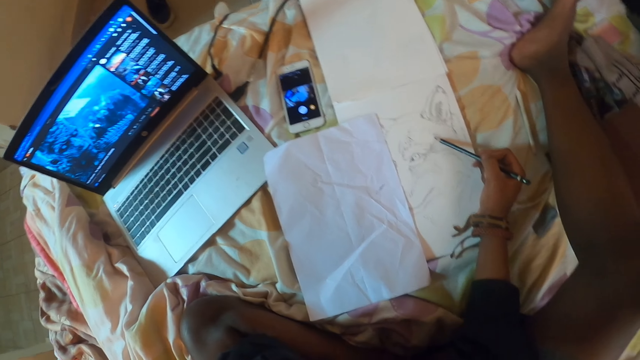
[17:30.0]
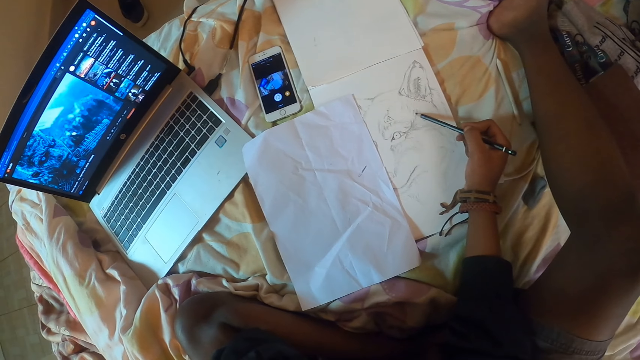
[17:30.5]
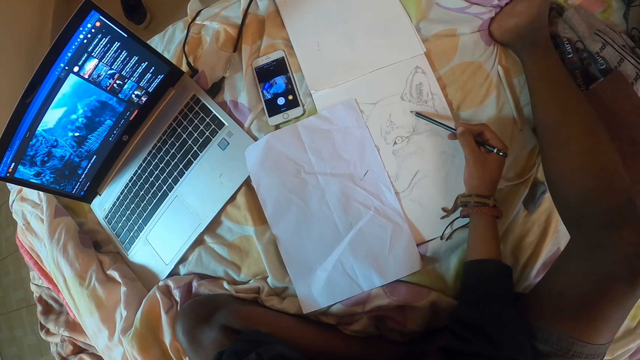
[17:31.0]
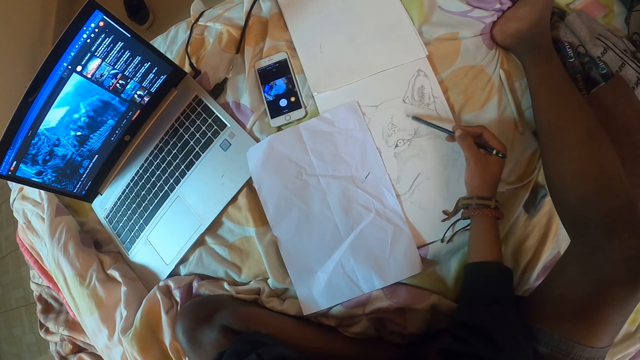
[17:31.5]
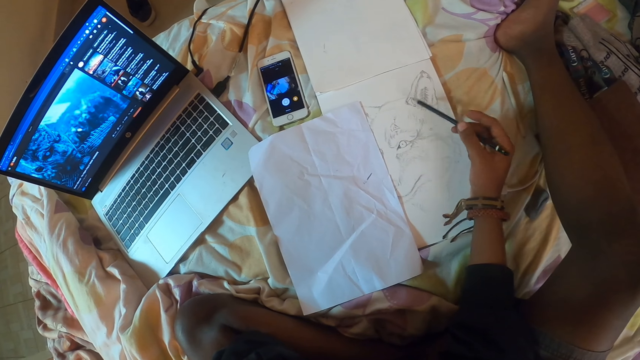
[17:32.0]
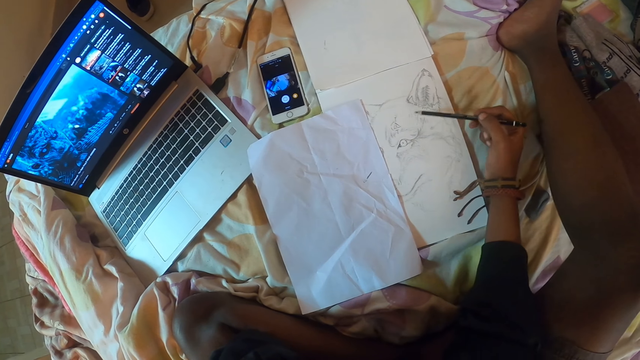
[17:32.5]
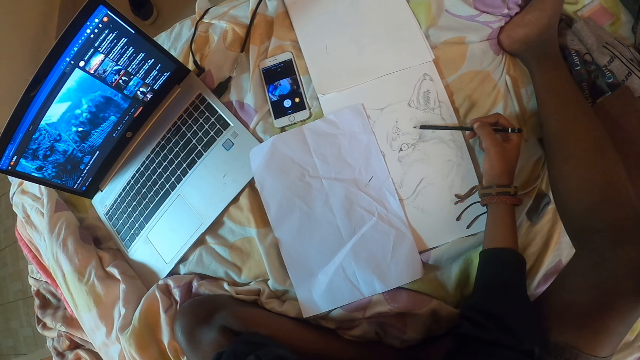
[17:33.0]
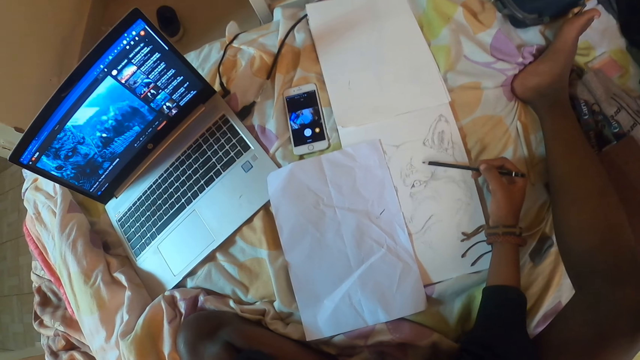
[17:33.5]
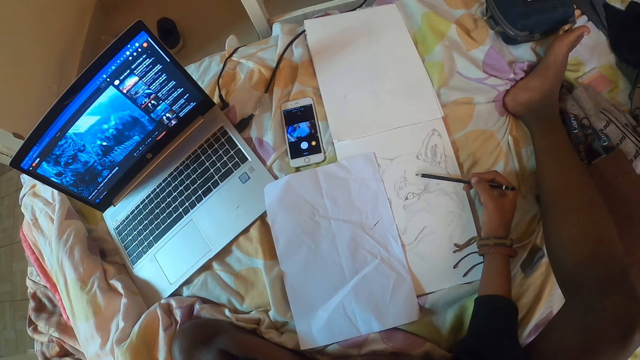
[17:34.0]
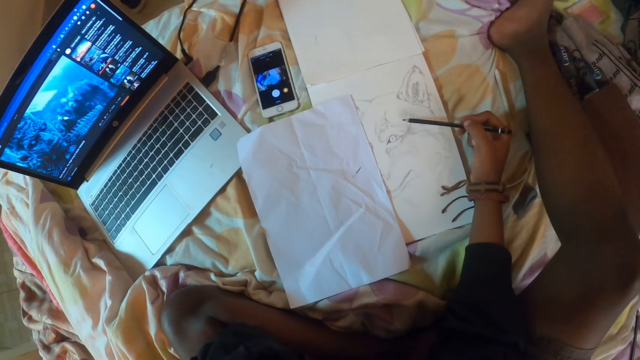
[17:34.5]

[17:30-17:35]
The camera wearer draws the sketch in the book.

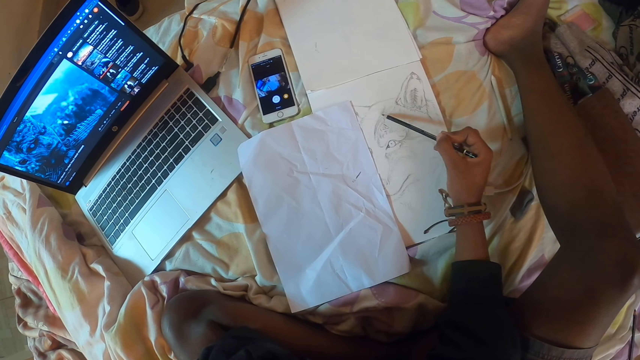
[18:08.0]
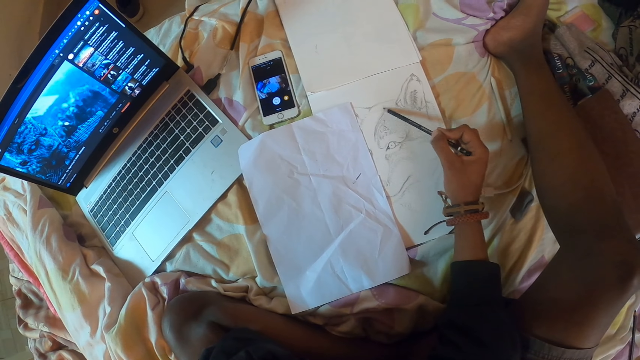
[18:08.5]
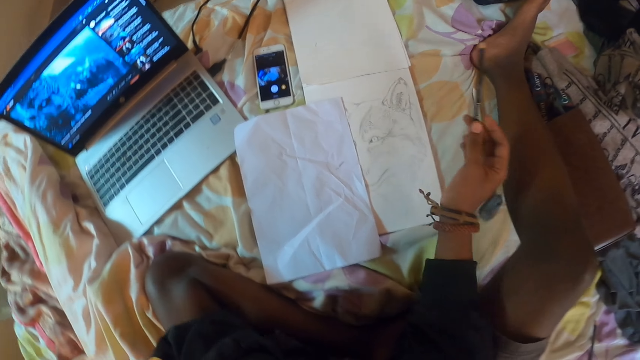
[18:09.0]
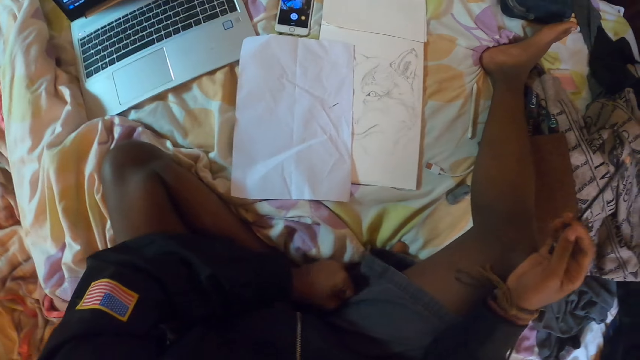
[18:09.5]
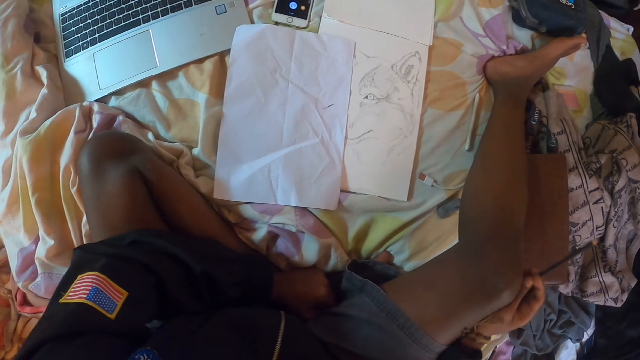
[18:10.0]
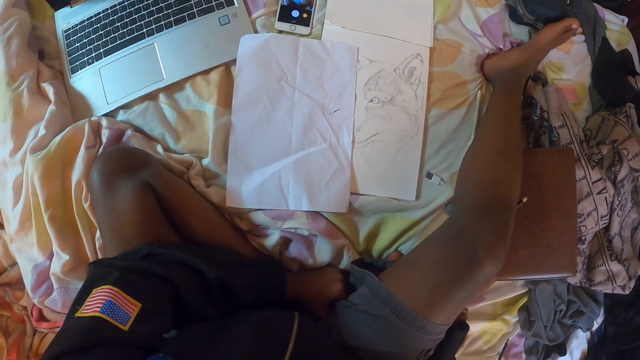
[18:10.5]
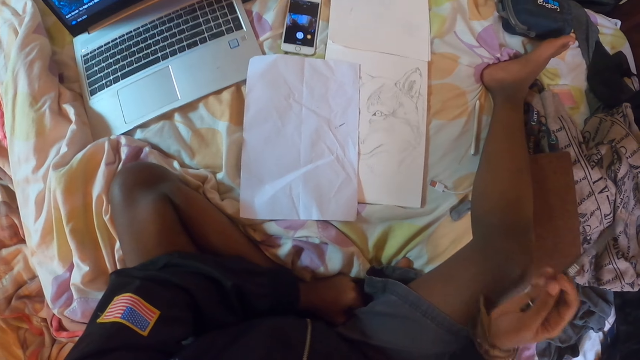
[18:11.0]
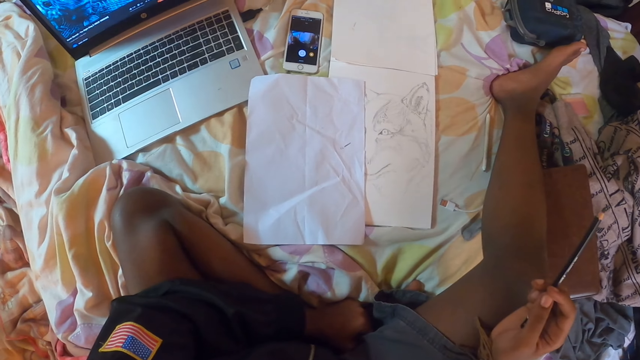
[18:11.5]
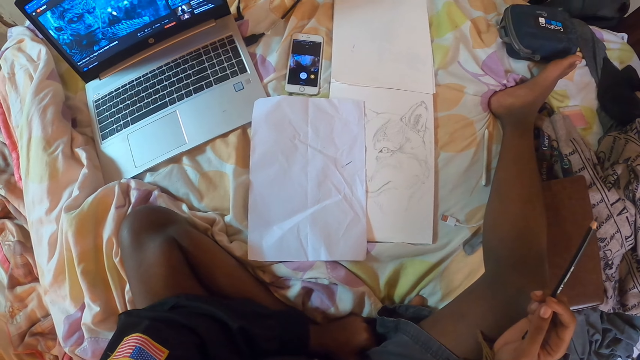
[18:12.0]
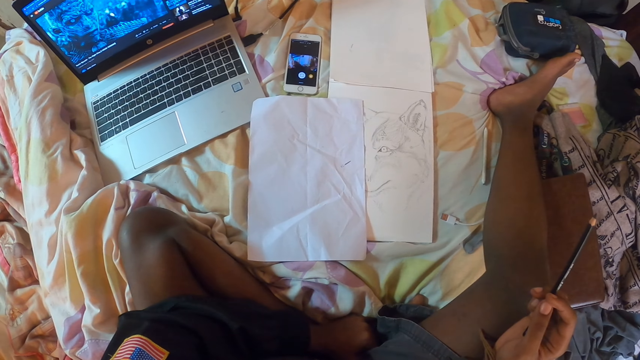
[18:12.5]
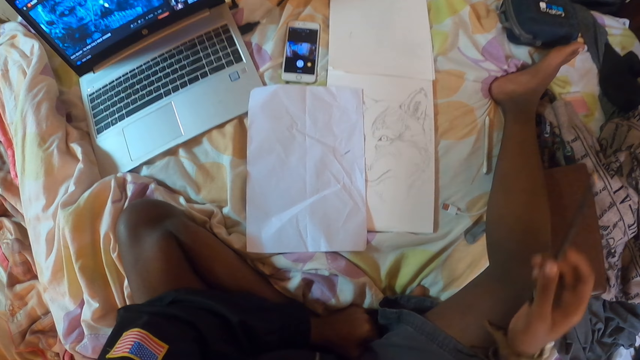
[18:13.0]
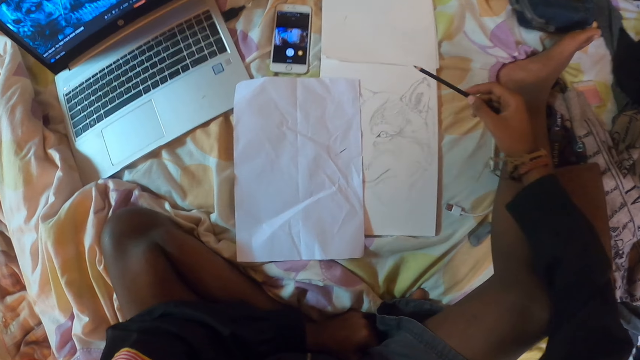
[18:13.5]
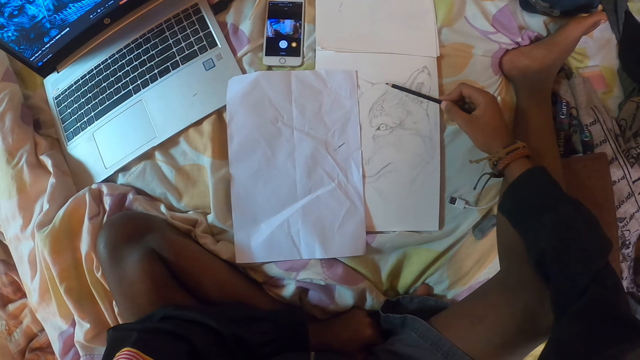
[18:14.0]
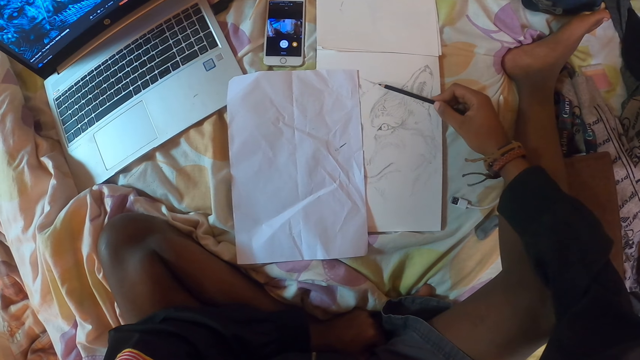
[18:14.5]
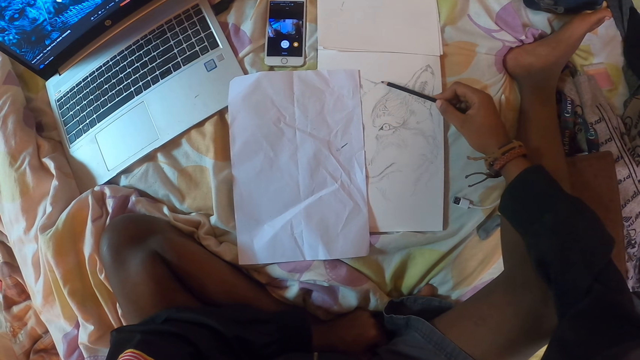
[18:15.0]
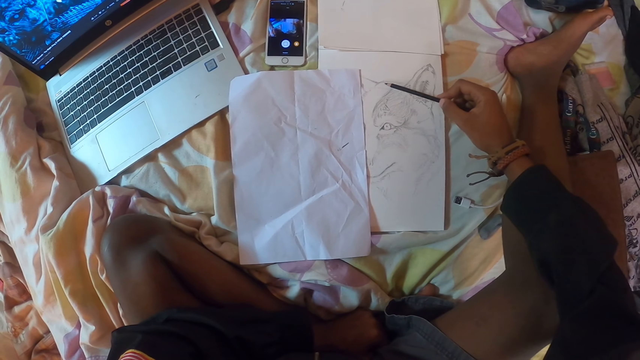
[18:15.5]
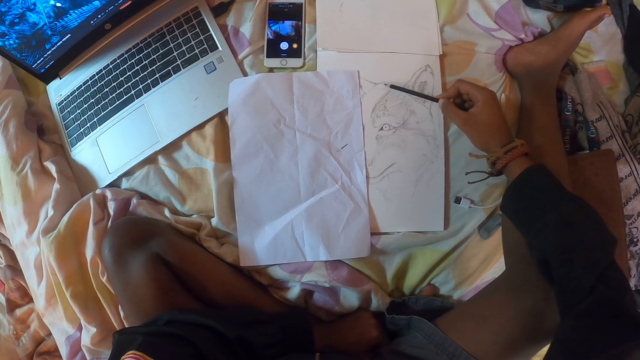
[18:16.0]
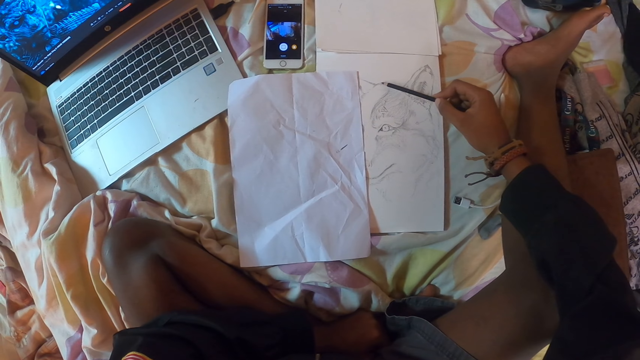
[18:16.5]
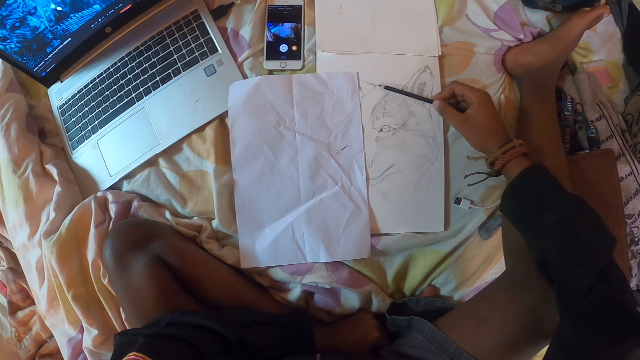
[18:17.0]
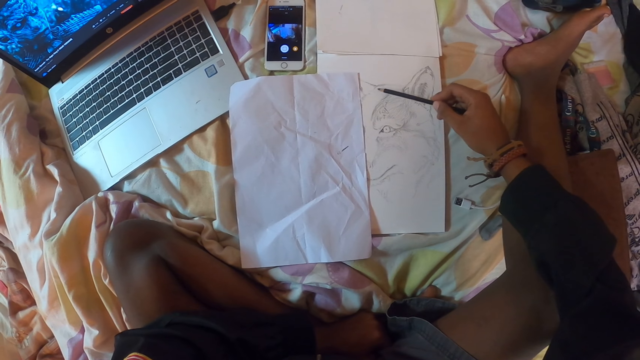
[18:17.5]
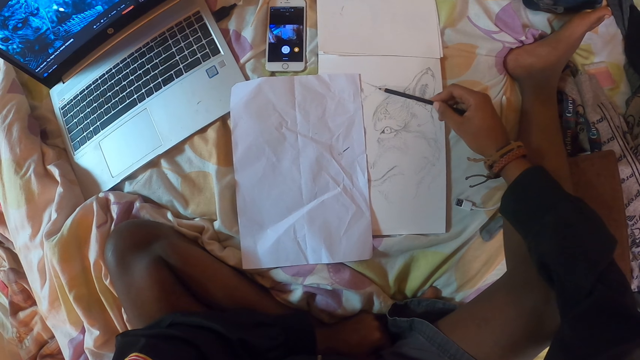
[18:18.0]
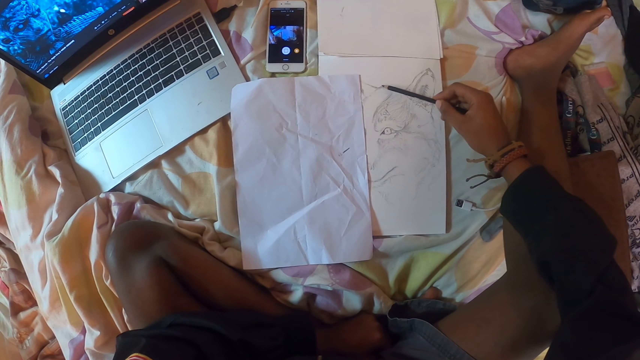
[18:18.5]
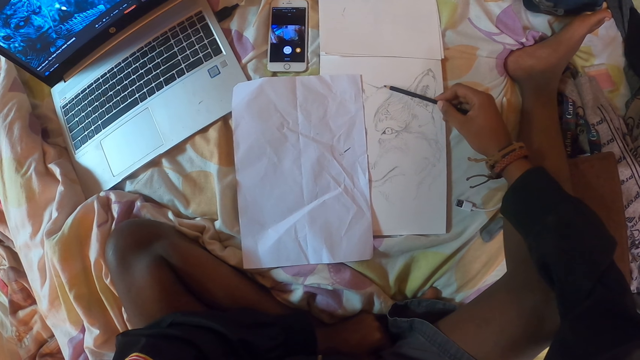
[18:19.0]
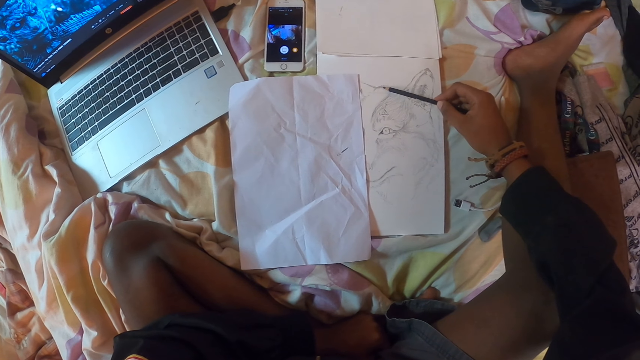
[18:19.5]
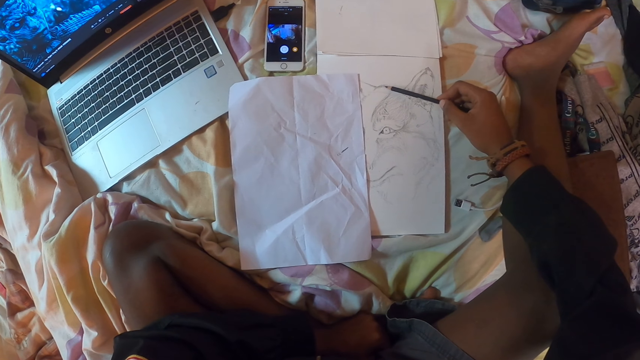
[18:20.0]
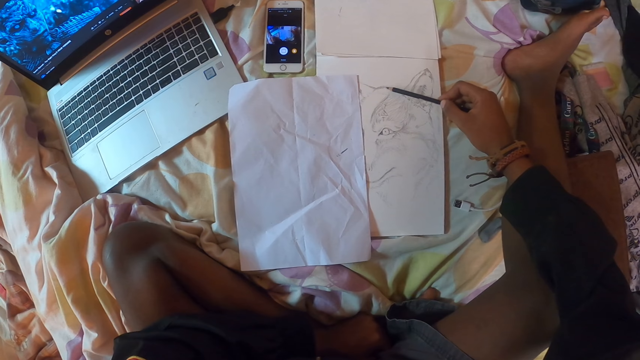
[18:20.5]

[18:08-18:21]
The camera wearer moves his hand. He puts his right hand on his thigh. He shades the drawing using the pencil. He draws a picture on a drawing paper with the pencil color.

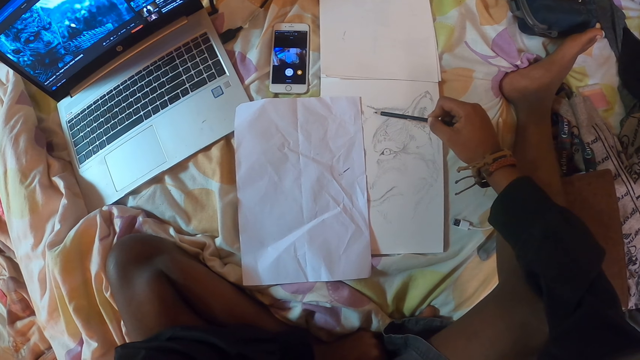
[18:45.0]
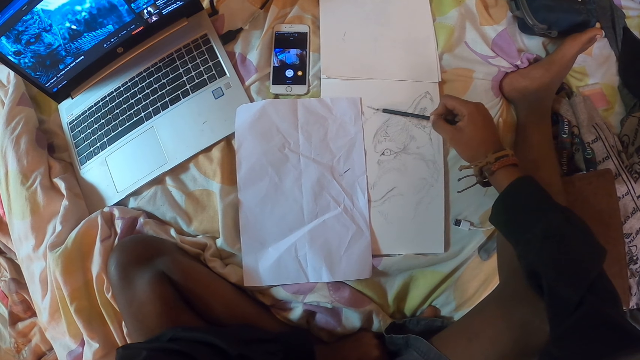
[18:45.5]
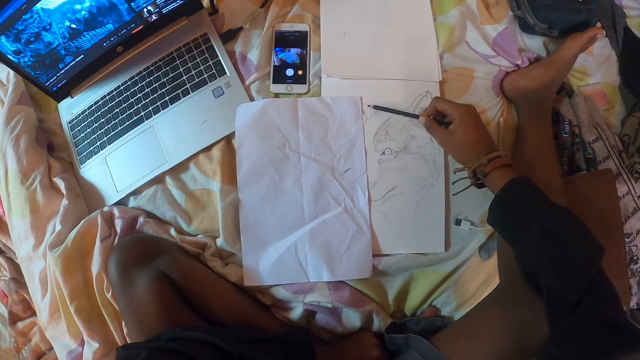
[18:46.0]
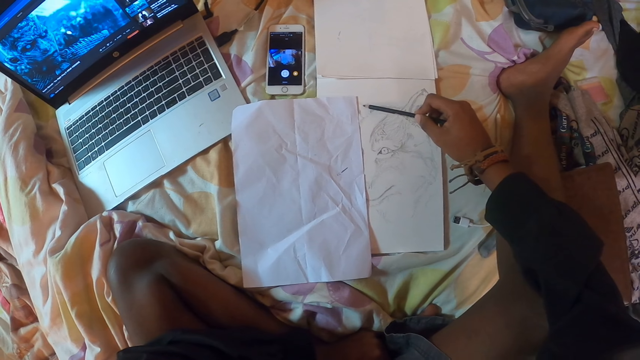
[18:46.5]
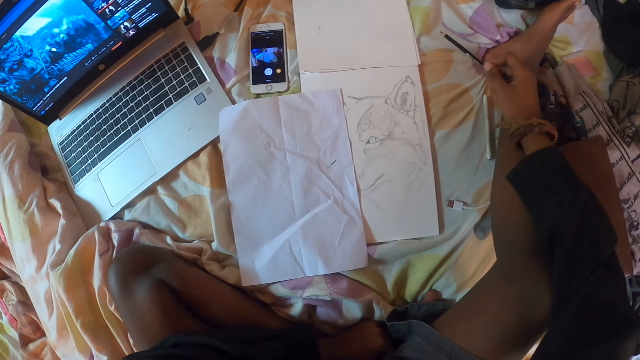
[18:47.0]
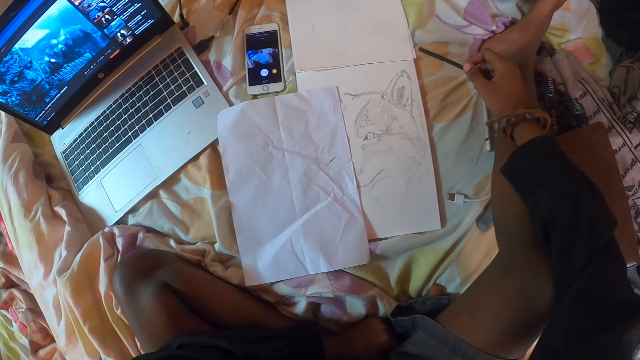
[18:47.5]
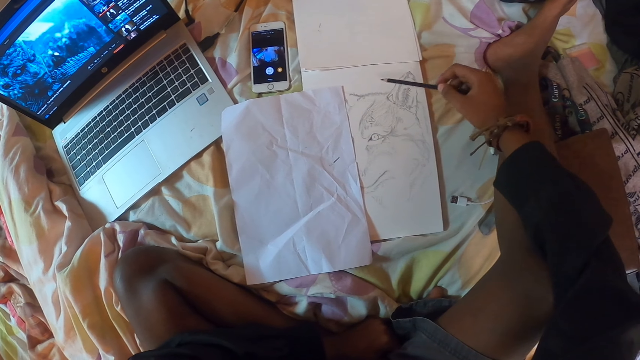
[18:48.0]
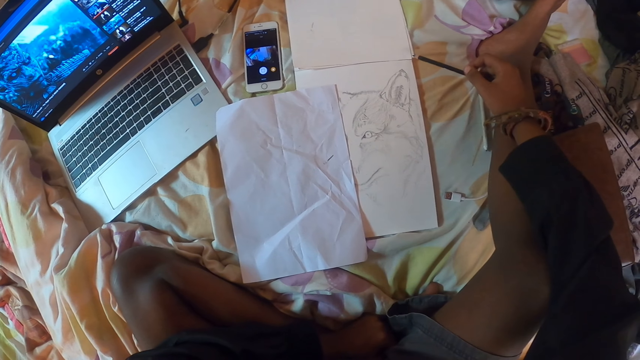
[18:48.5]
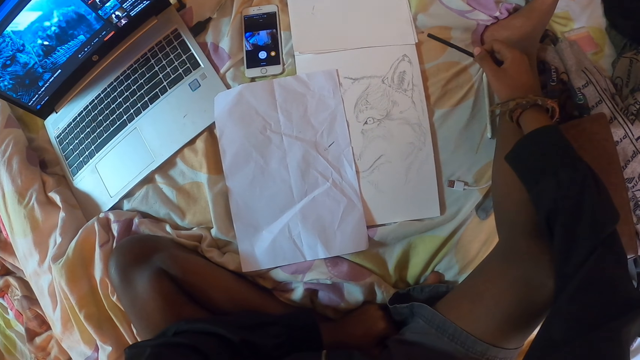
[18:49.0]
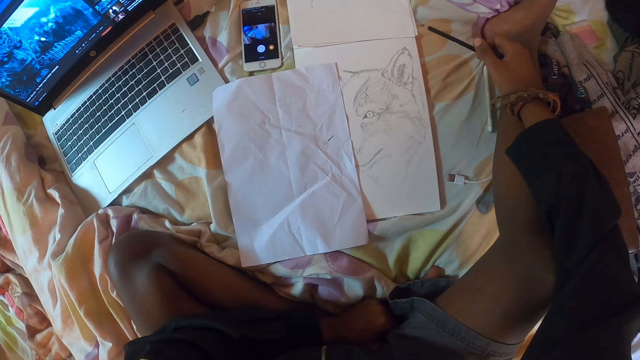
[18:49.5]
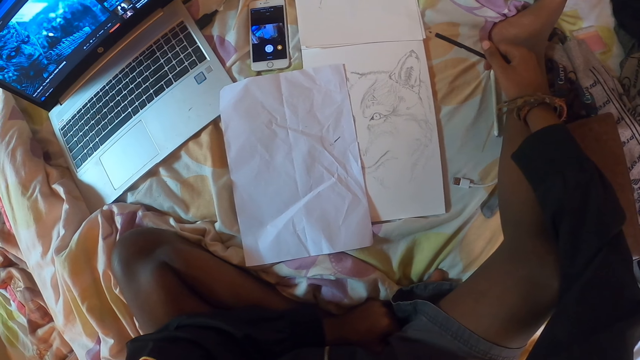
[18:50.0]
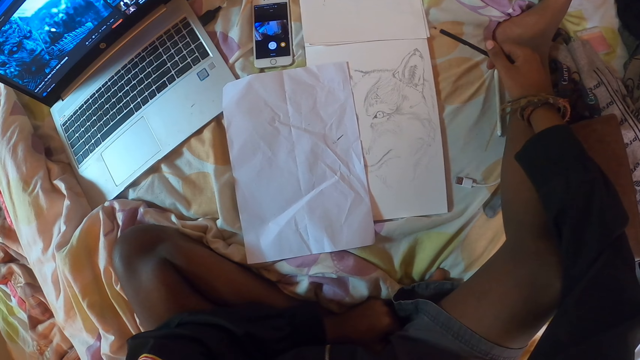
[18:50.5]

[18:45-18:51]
The camera wearer moves the hand. They hold the pencil.
